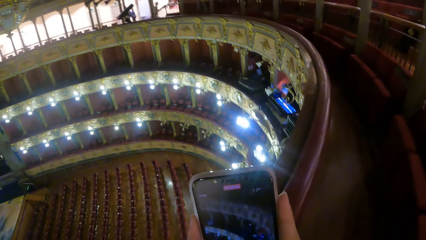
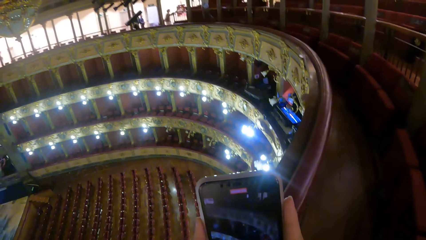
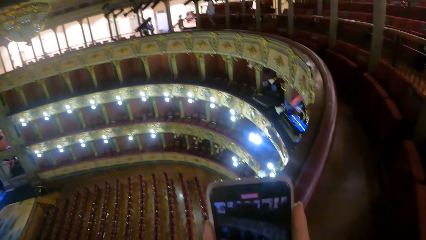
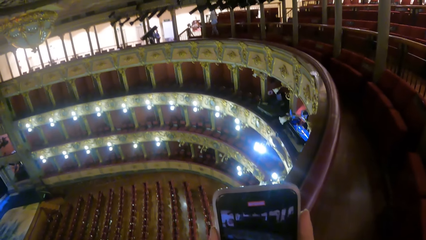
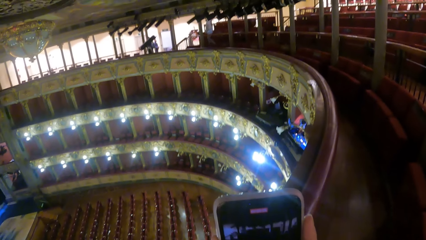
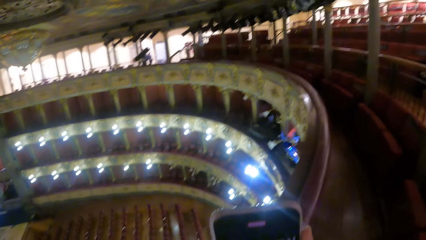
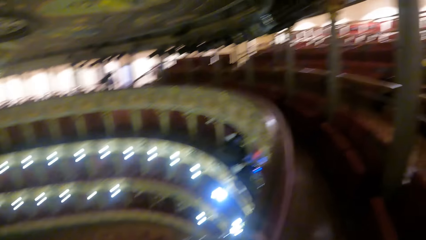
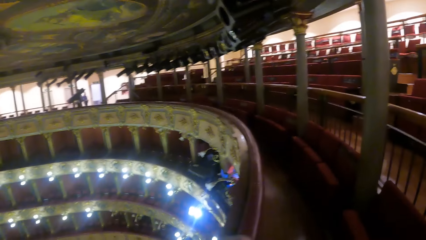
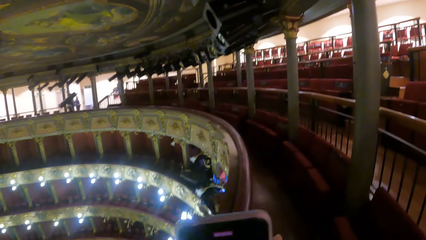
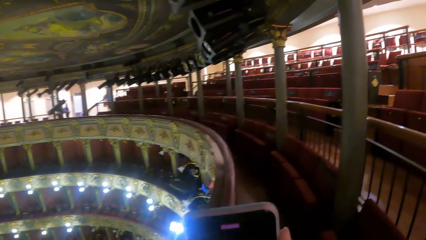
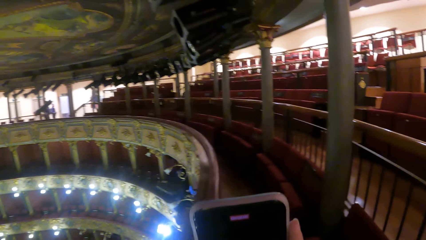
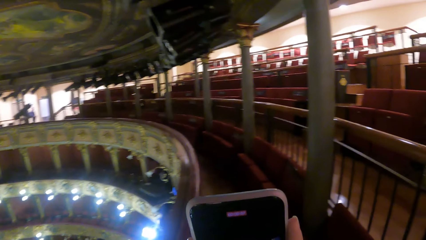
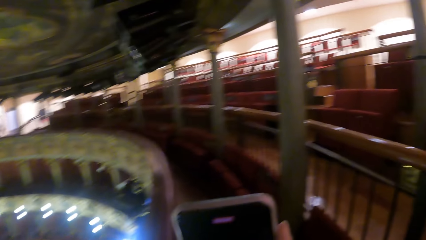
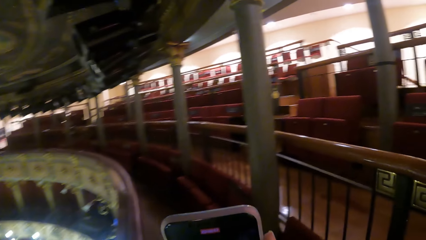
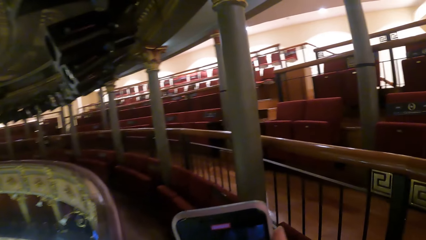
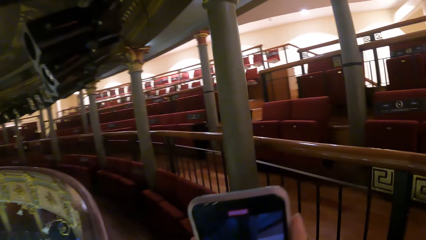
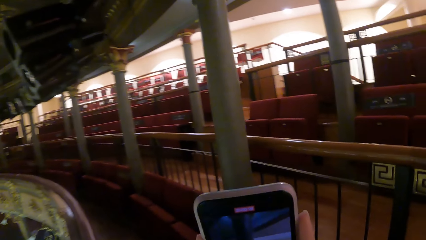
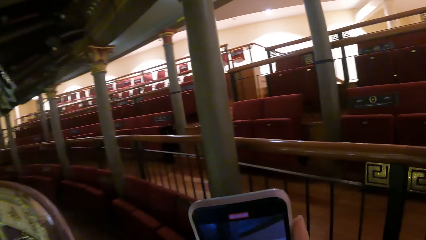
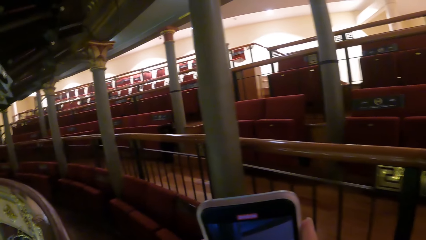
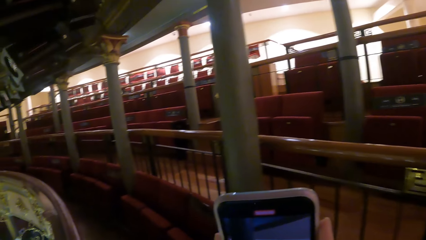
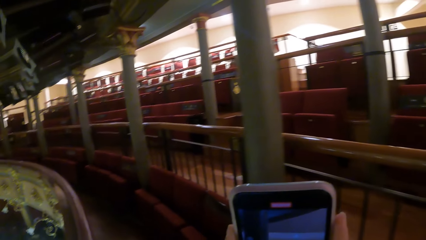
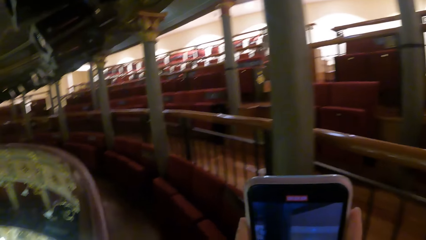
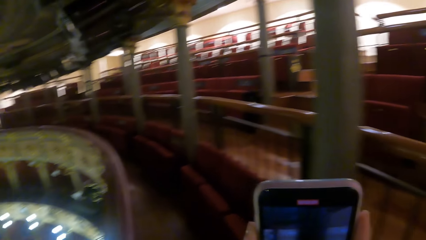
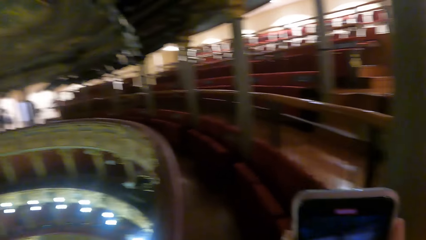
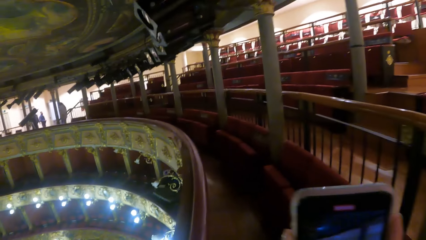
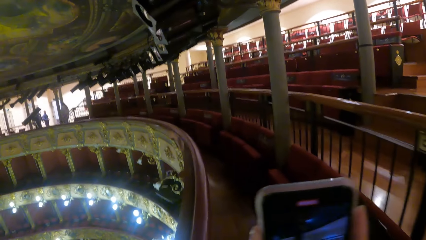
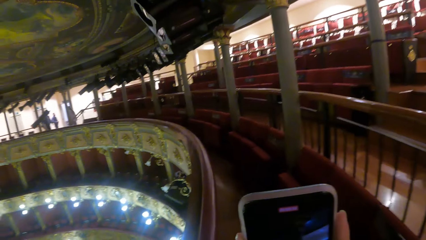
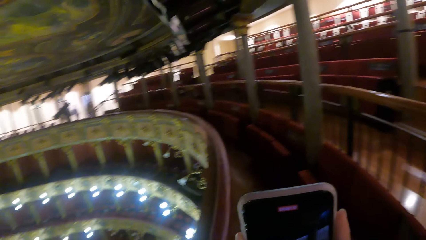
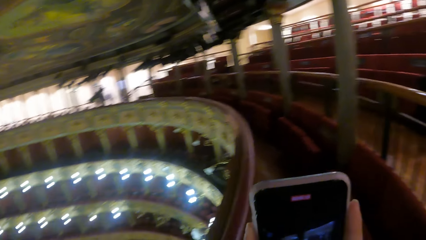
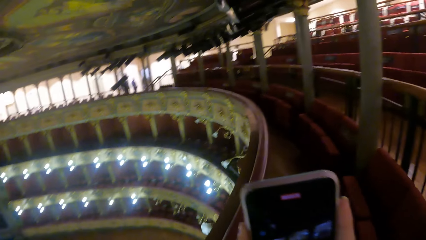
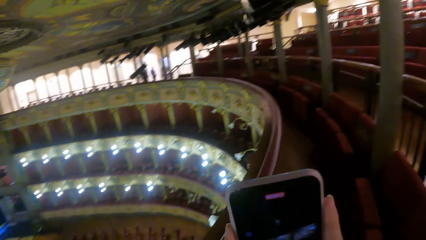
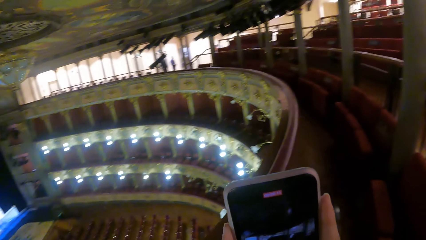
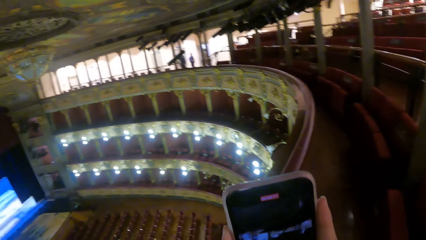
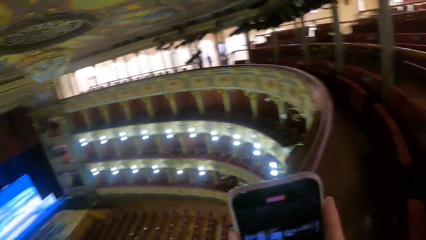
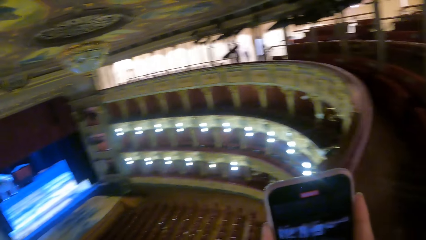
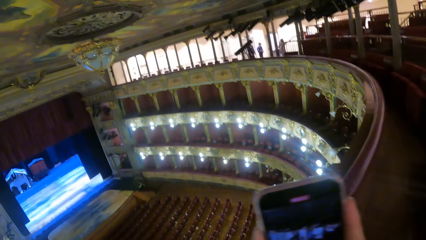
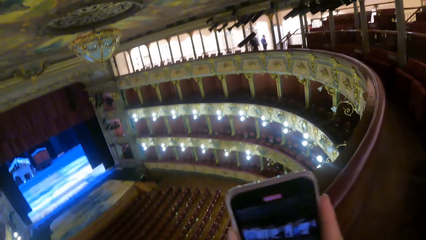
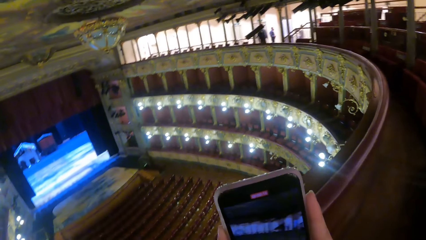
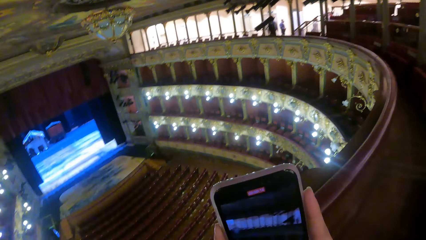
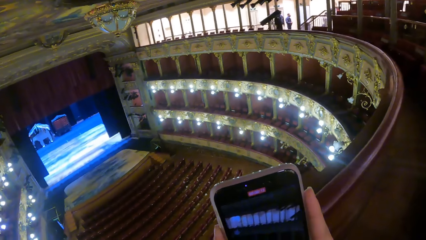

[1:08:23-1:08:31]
The camera wearer moves around.

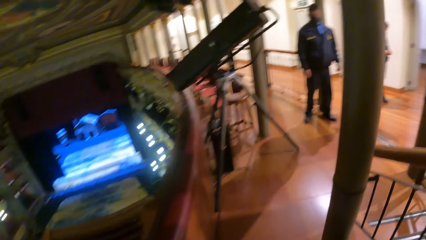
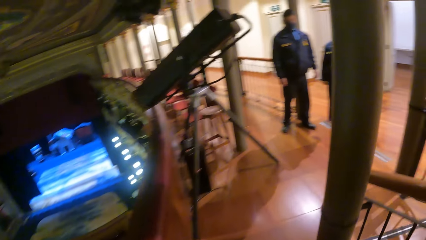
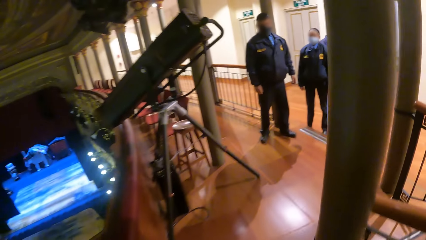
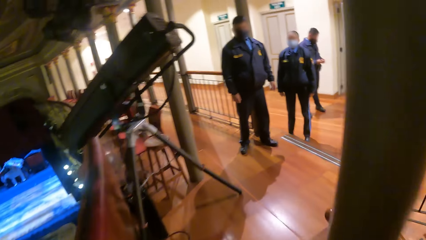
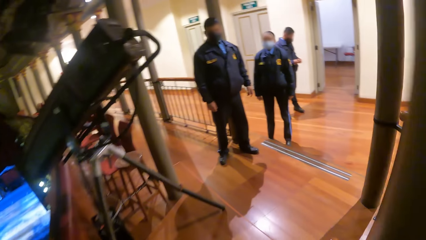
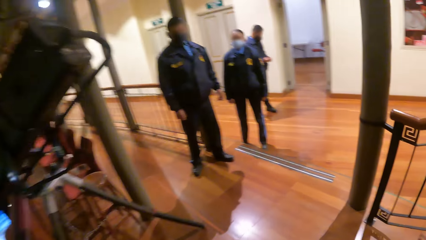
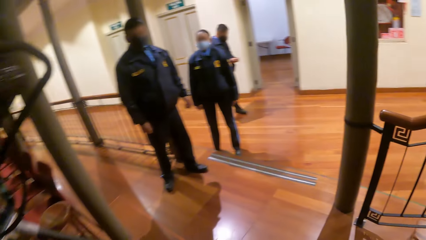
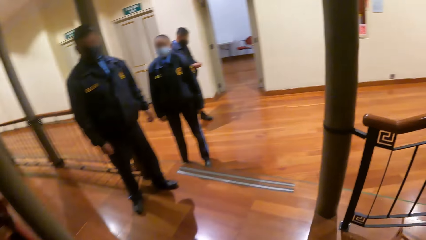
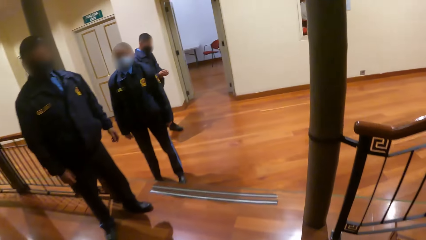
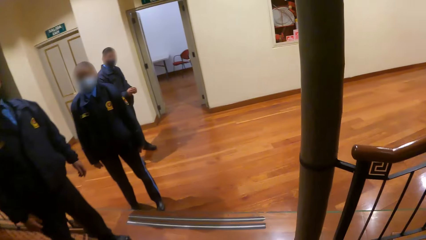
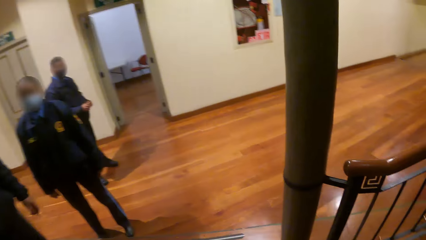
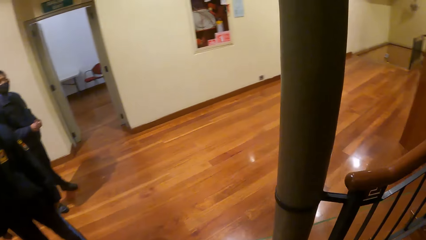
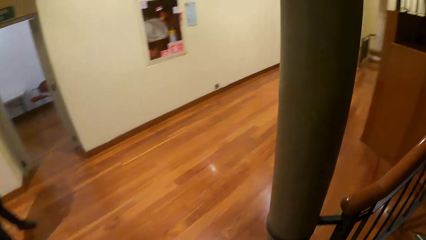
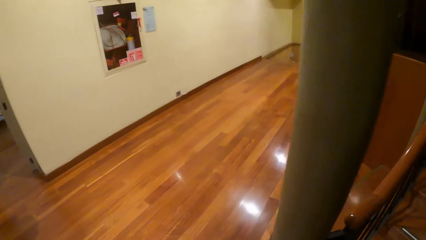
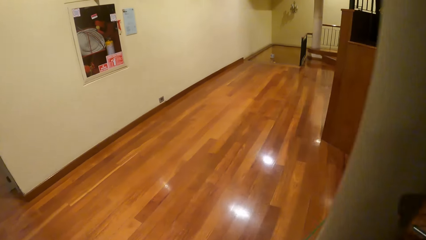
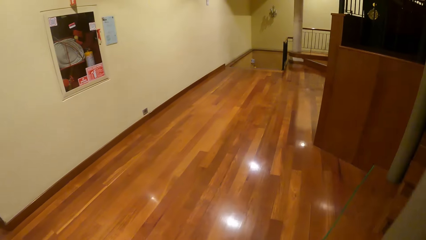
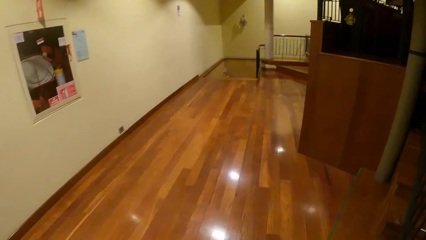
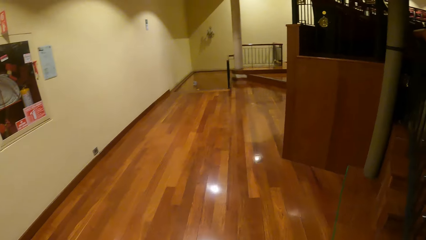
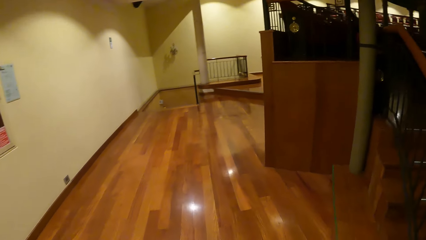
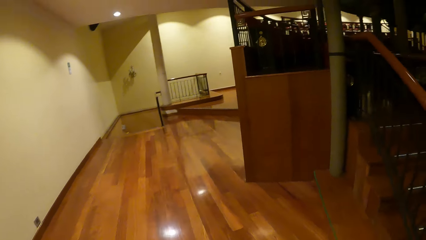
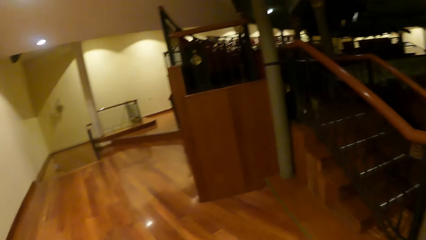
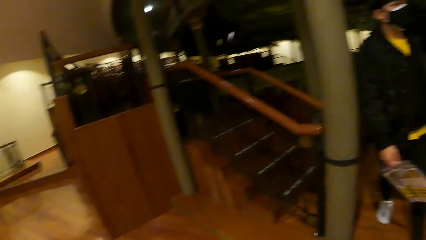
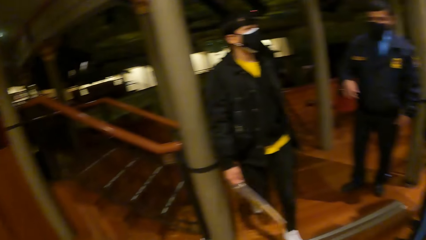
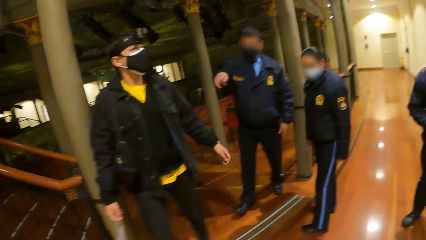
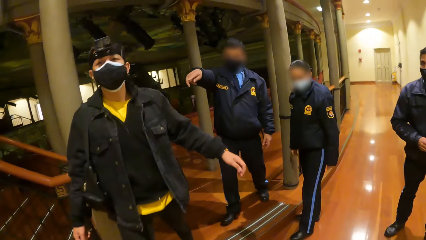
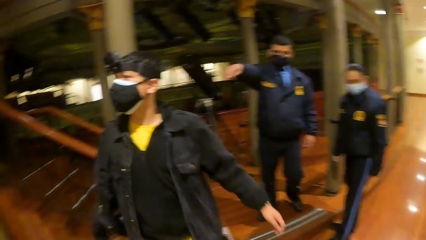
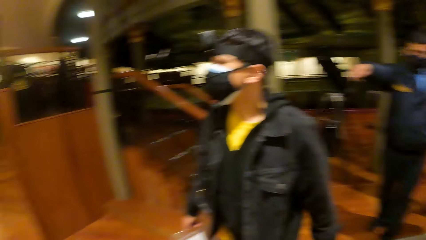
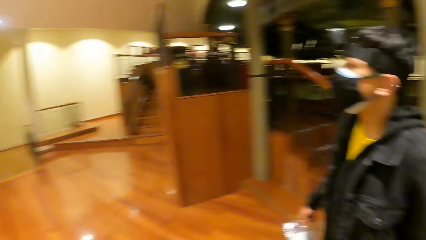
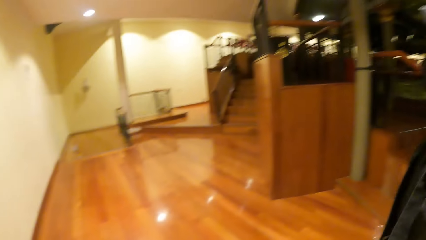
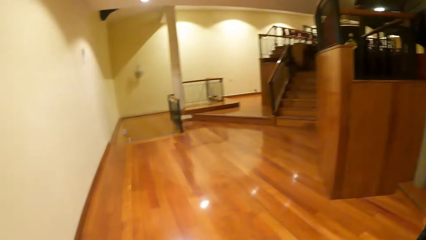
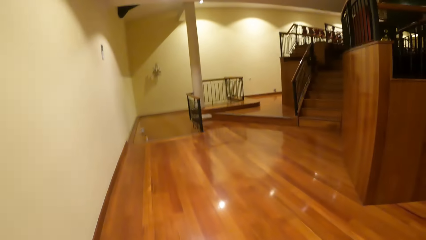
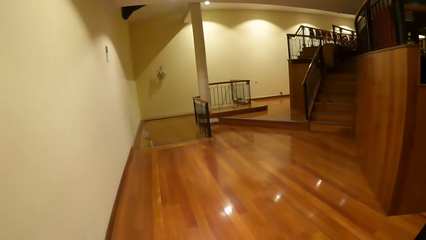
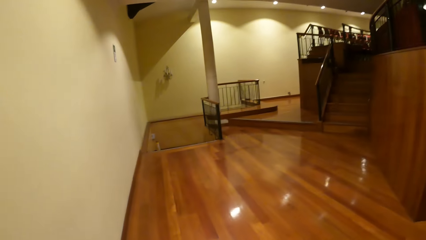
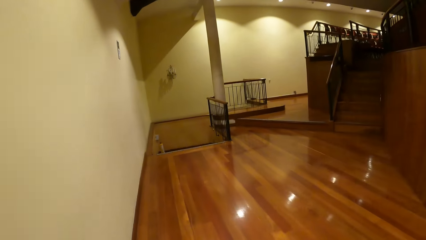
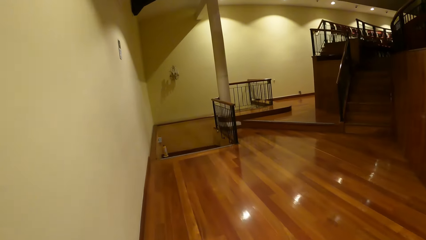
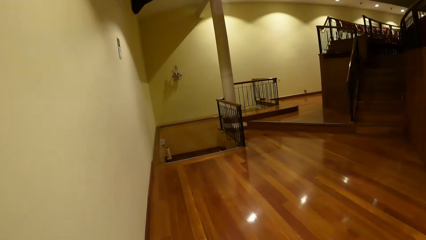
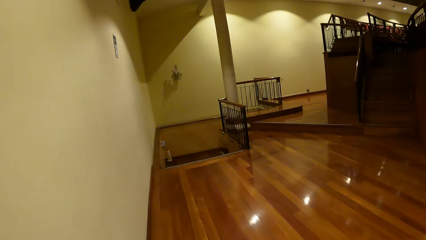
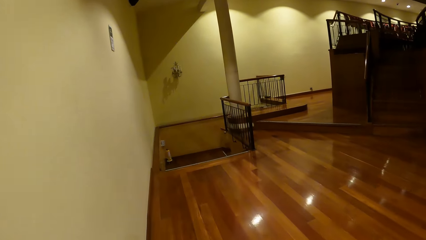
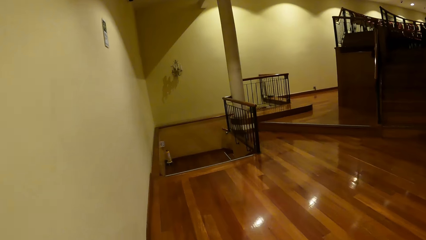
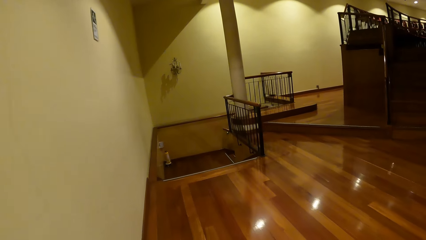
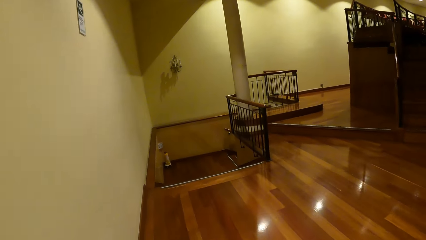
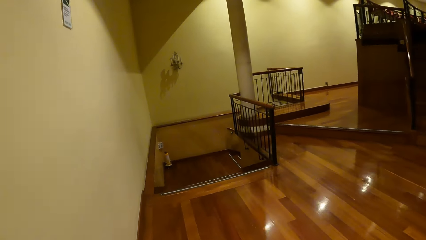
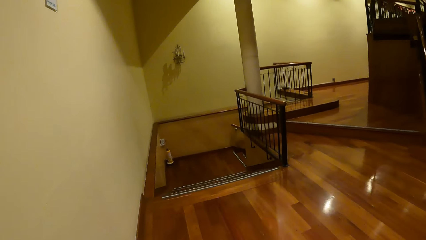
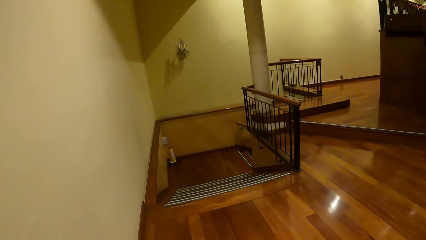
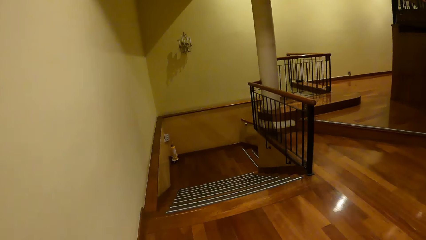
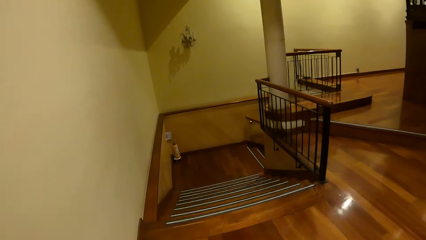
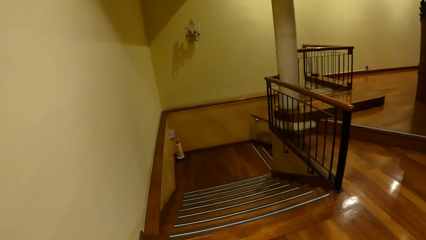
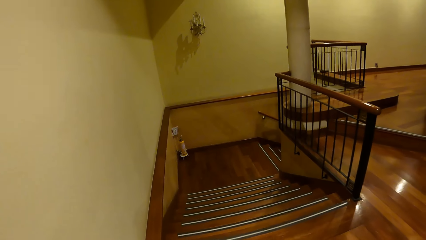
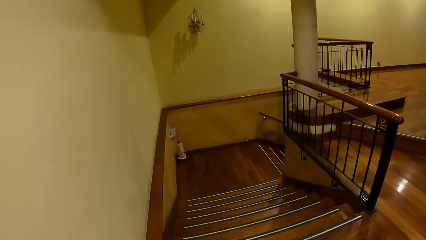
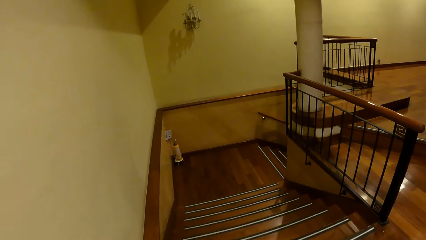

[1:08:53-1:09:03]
The camera wearer interacts with a man. They interact with another man. They interact with a woman. They look around. They interact with another man. The first man gesticulates with his right hand. The camera wearer moves around.
